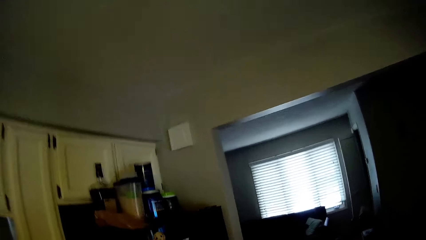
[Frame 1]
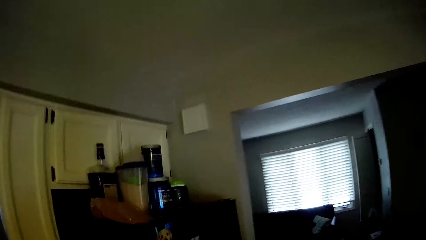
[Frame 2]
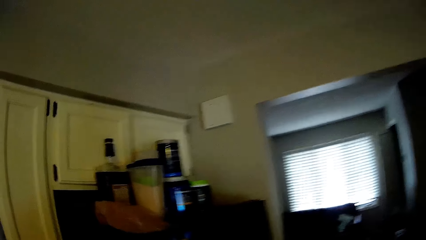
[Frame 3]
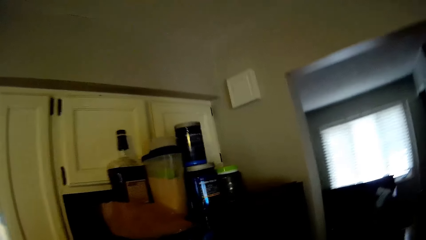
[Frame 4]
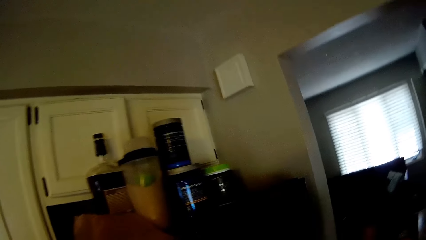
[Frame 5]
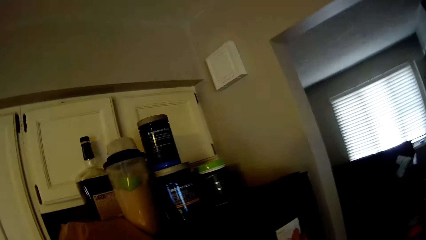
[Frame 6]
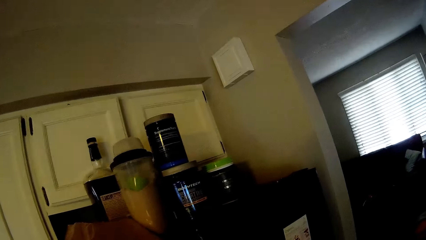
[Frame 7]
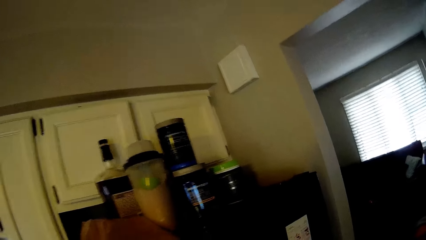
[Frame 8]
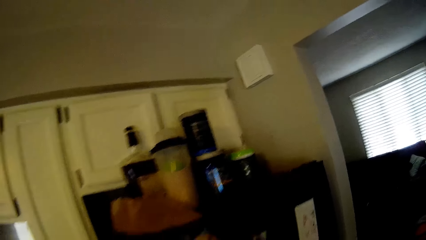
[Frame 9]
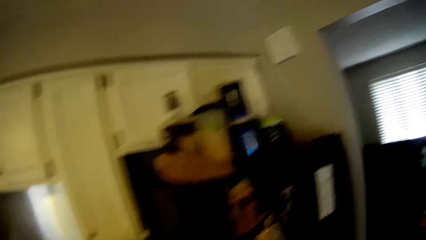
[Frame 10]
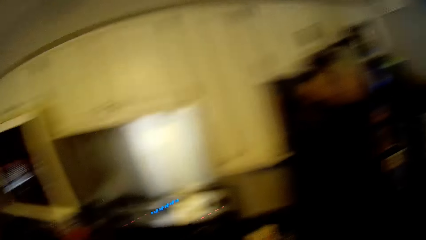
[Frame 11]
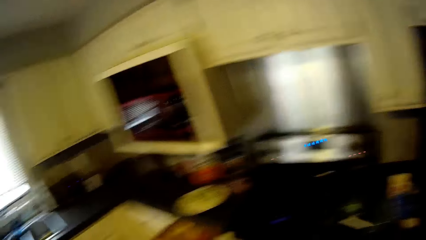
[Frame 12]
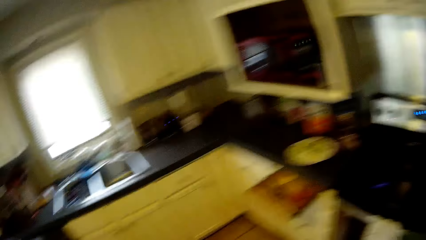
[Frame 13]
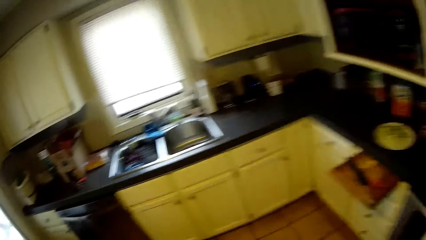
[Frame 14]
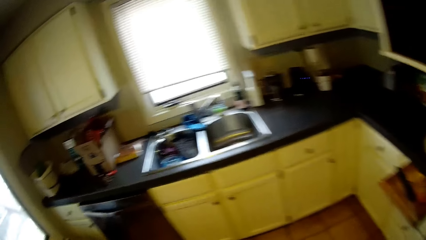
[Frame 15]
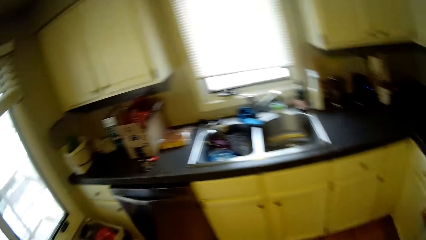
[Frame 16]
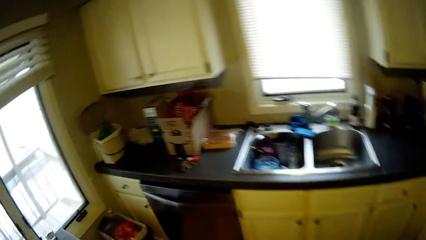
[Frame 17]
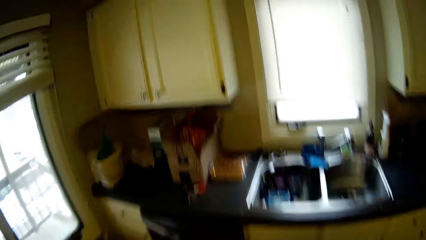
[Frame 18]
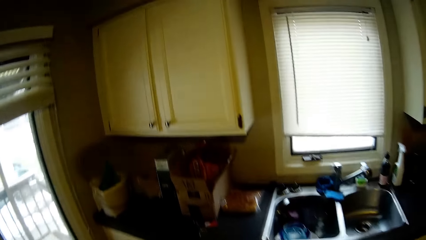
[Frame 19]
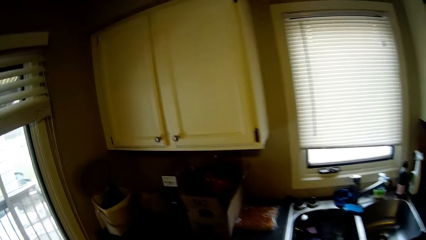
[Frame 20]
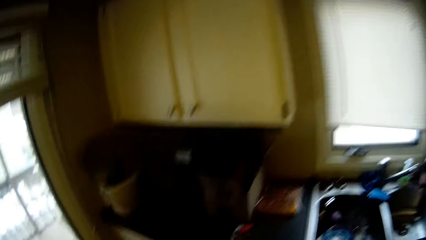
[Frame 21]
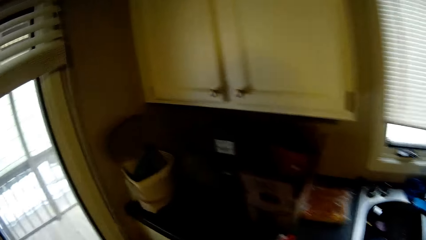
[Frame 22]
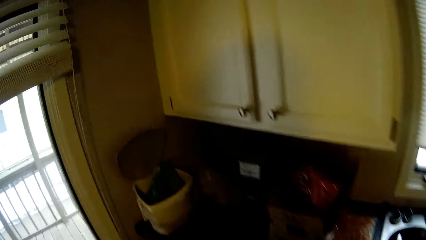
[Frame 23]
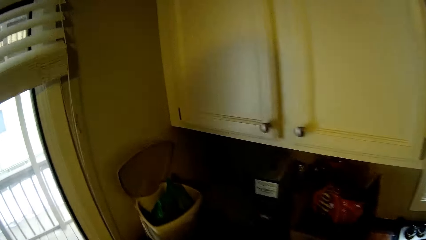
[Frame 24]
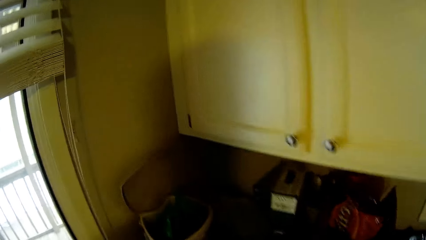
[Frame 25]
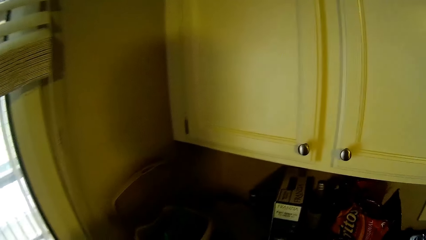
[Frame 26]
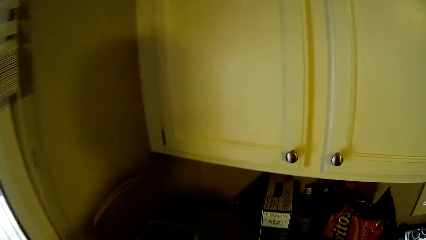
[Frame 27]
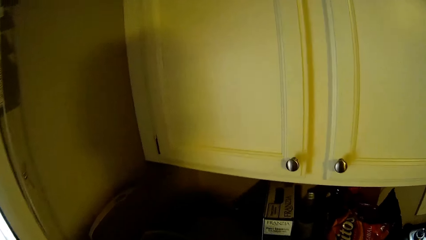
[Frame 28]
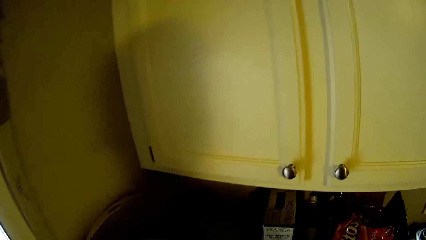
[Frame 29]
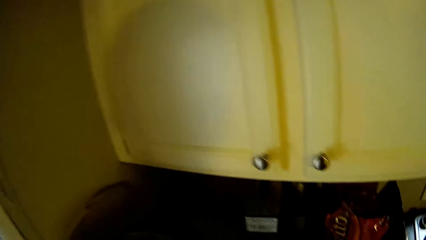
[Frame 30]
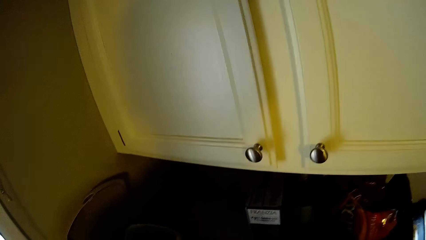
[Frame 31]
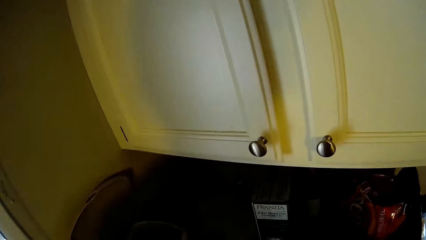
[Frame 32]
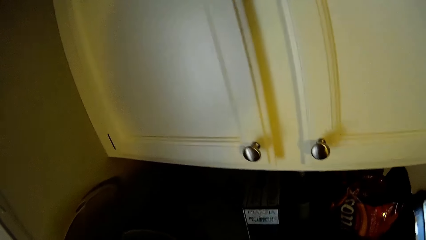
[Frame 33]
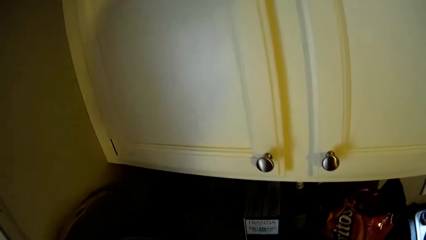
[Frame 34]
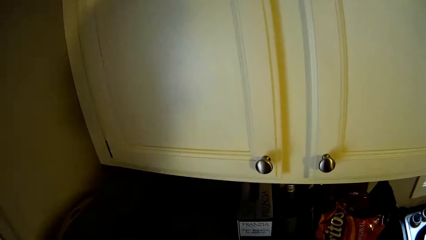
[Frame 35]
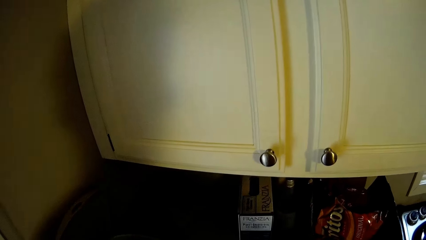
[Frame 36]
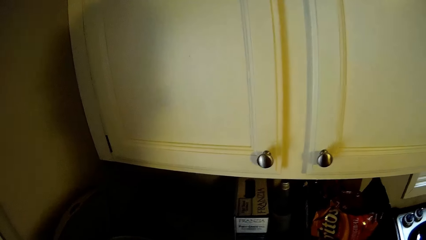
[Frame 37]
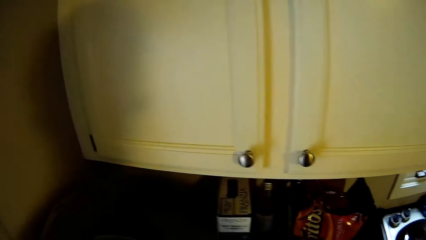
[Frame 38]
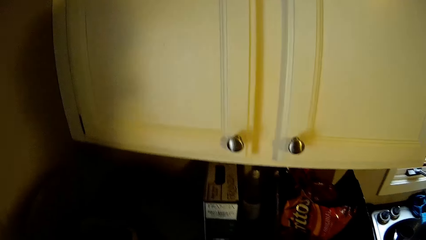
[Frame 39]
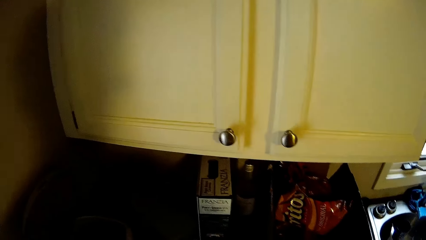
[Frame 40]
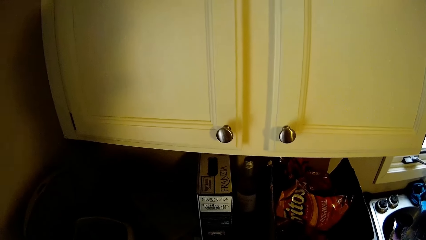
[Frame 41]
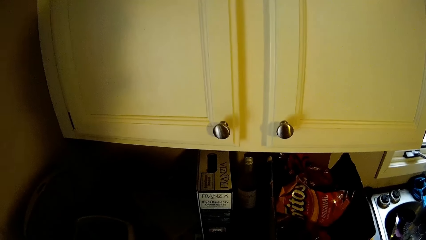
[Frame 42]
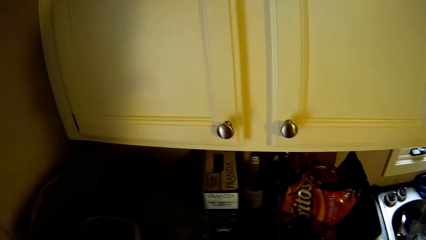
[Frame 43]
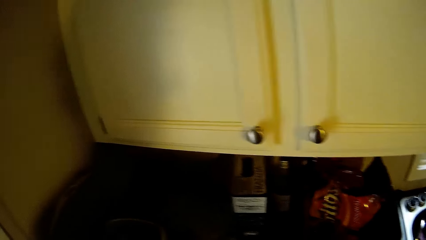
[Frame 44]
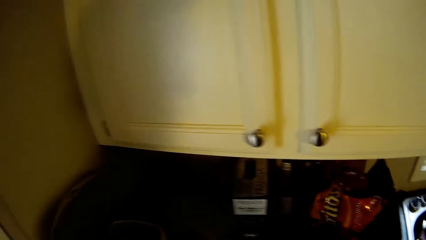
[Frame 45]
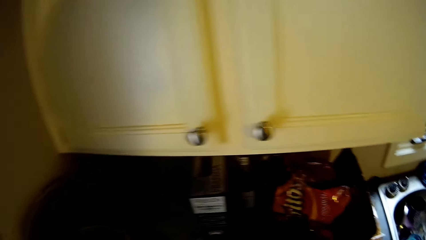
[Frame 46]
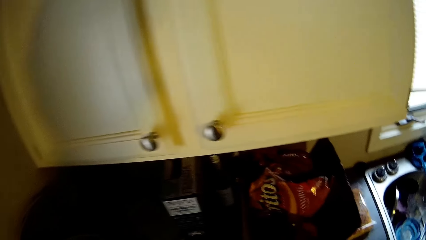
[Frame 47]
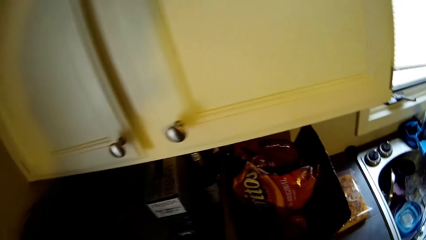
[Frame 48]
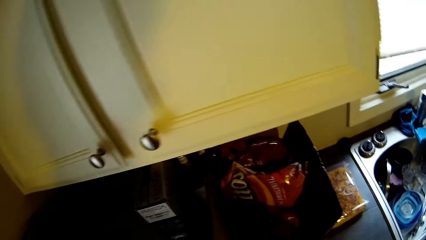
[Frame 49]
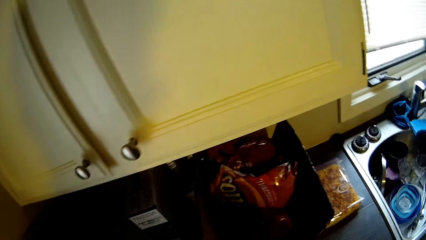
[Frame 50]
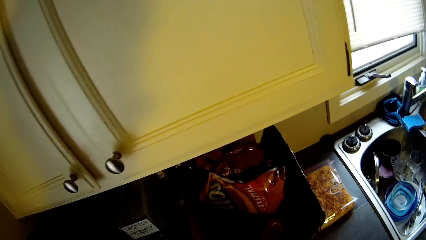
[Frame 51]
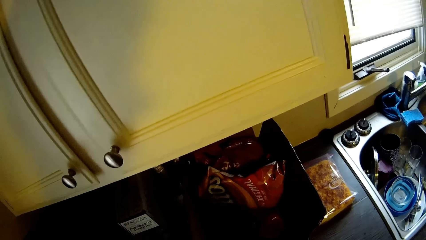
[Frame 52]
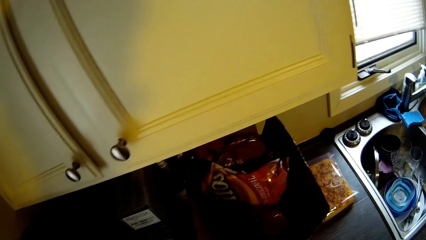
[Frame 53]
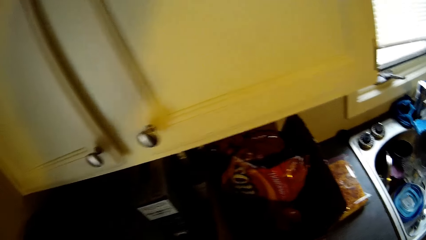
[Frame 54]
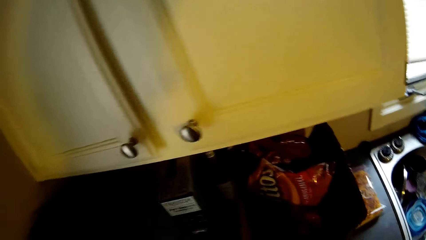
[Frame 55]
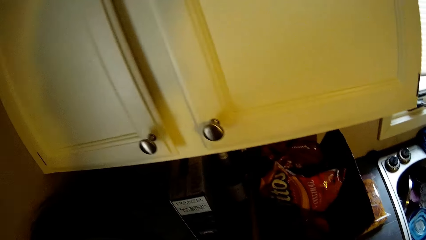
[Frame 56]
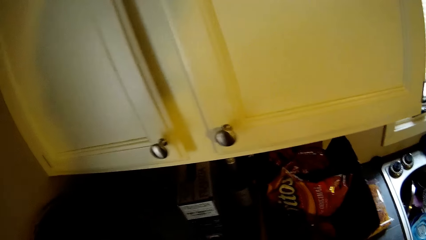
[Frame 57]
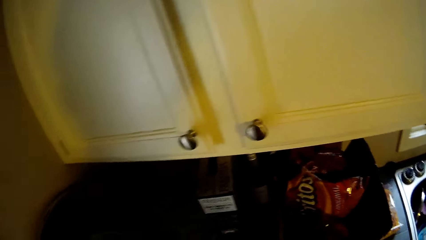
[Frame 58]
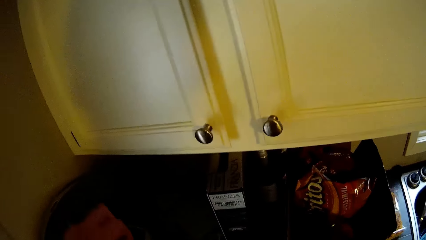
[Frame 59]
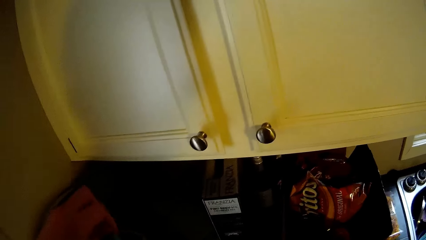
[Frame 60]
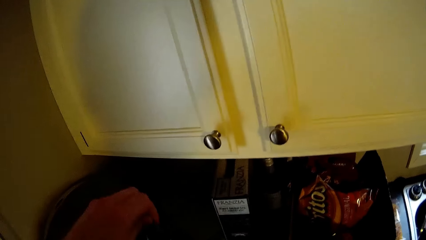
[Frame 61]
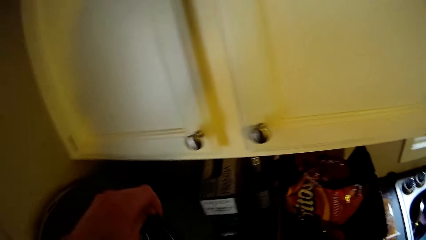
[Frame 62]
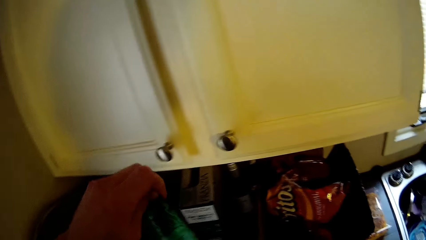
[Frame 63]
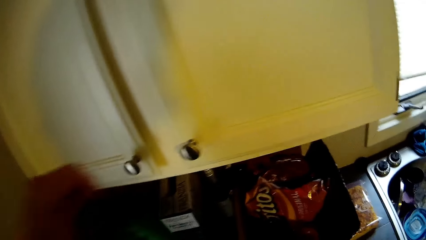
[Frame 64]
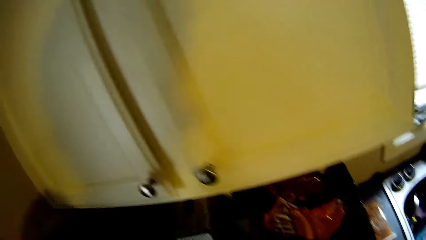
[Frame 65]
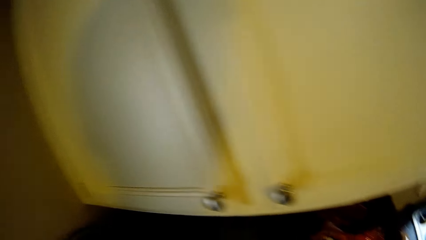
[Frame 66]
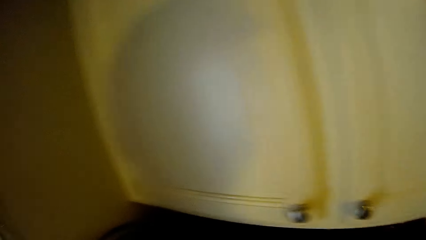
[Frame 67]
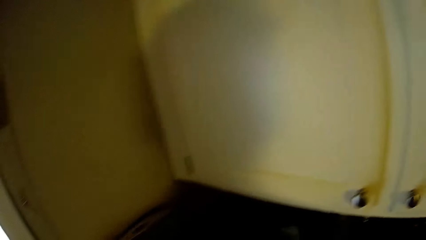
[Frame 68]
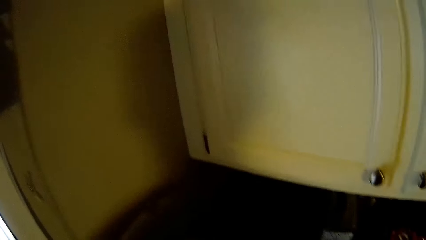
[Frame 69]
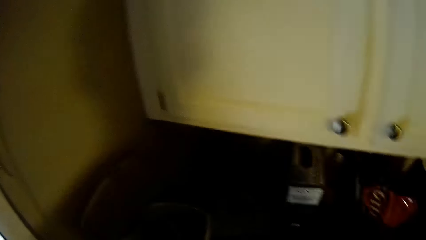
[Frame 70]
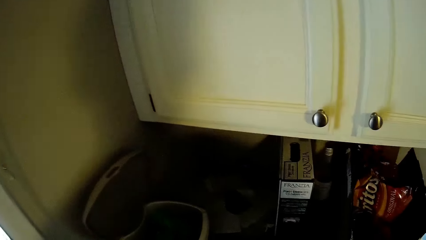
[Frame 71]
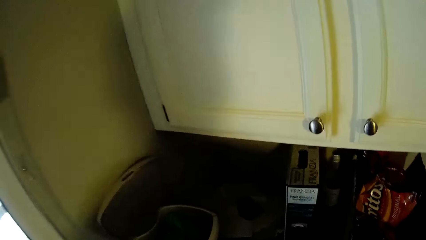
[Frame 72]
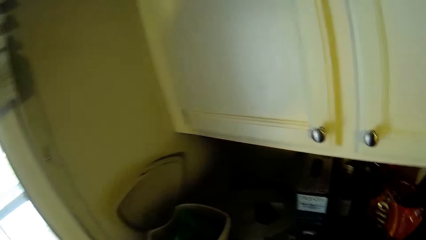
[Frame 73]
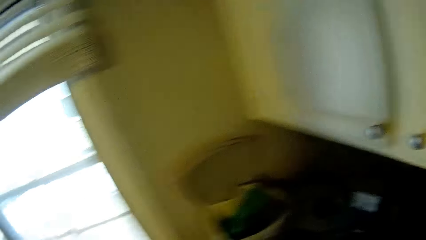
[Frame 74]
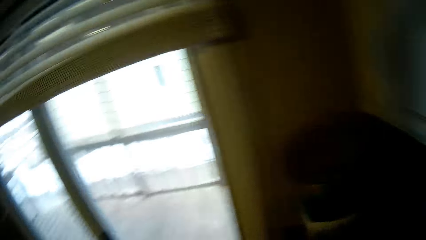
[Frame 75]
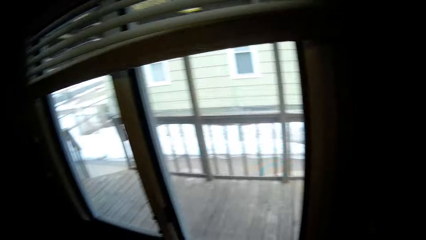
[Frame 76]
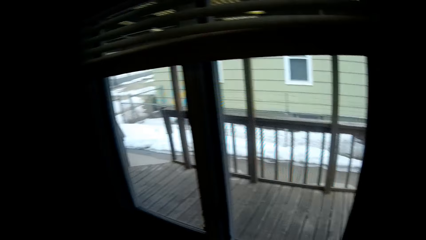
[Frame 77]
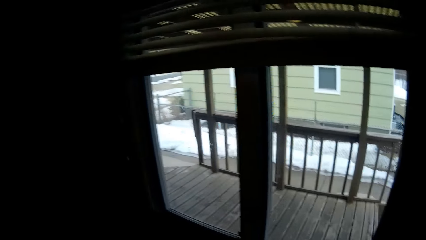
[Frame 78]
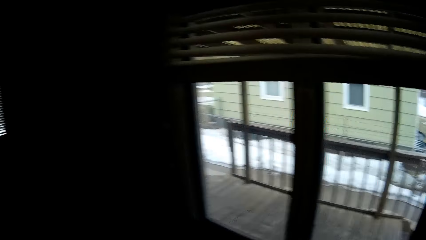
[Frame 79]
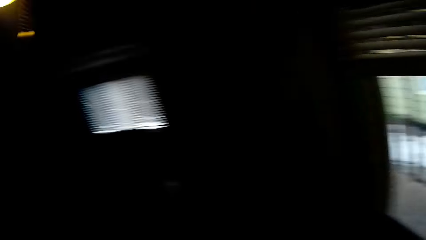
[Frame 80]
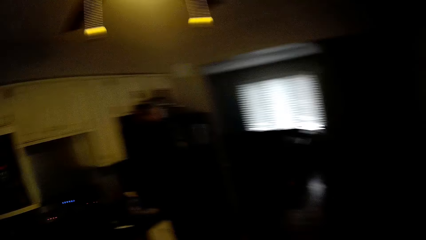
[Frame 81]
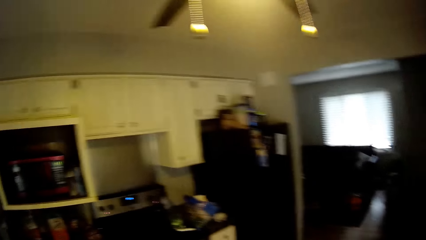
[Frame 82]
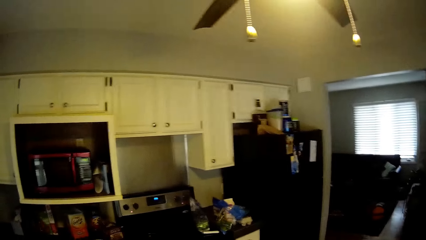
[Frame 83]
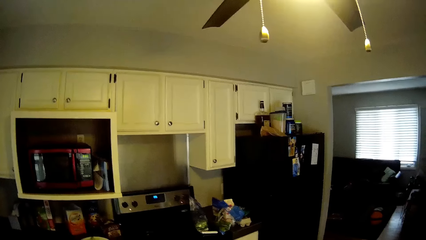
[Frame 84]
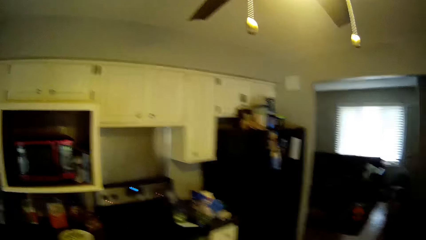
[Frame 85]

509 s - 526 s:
The camera wearer stands in front of the fridge. They walk back to the countertop edge. They stand along the edge of the countertop. They stare around the countertop. They tie a plastic bag near the bin. They drop the bag in the bin. They turn round in the kitchen.
